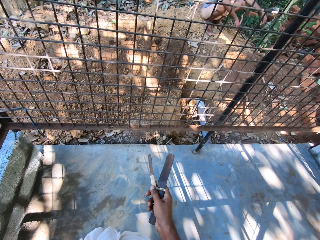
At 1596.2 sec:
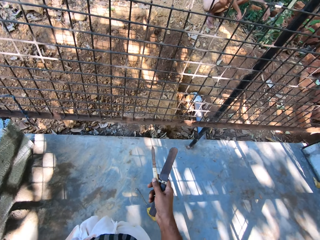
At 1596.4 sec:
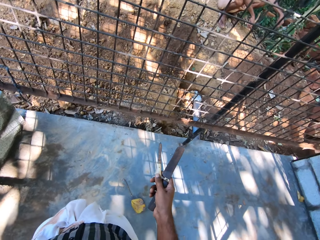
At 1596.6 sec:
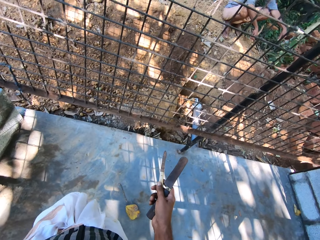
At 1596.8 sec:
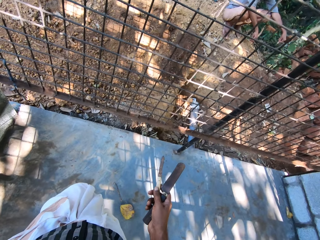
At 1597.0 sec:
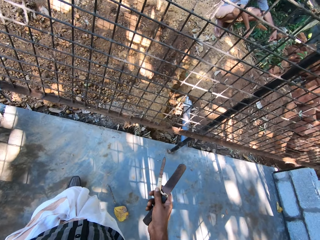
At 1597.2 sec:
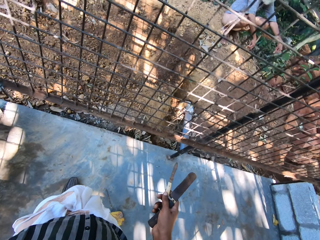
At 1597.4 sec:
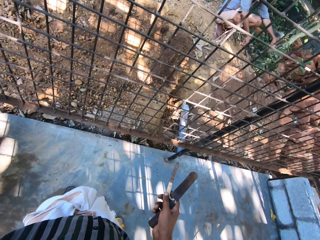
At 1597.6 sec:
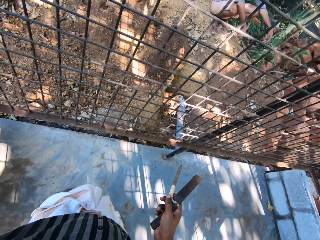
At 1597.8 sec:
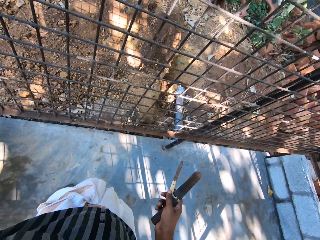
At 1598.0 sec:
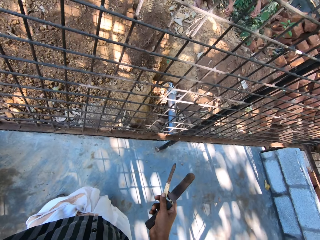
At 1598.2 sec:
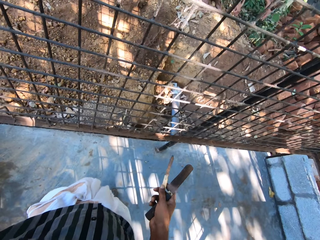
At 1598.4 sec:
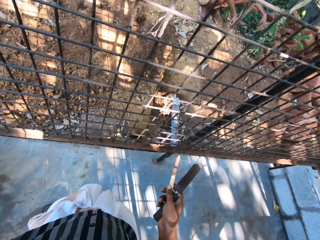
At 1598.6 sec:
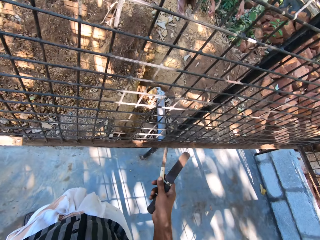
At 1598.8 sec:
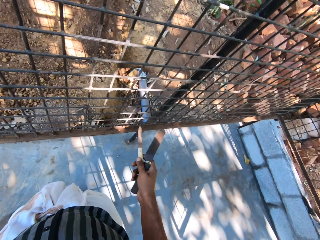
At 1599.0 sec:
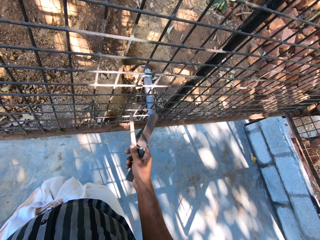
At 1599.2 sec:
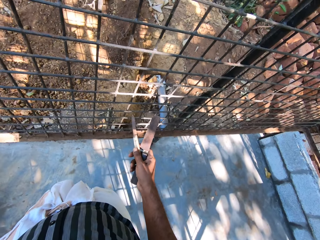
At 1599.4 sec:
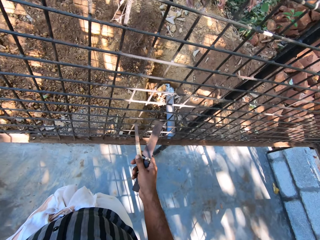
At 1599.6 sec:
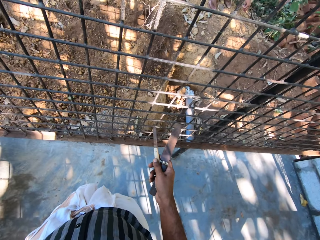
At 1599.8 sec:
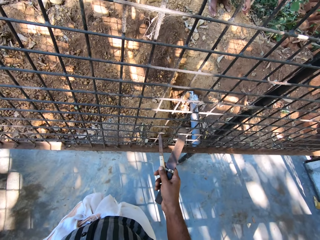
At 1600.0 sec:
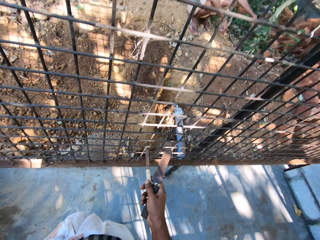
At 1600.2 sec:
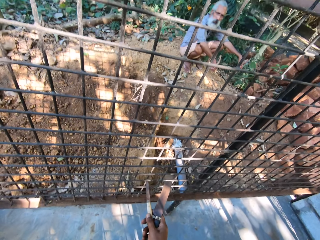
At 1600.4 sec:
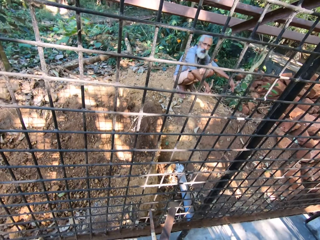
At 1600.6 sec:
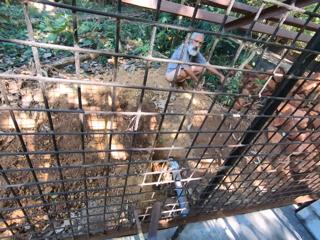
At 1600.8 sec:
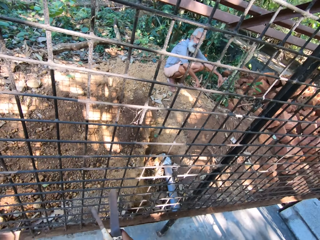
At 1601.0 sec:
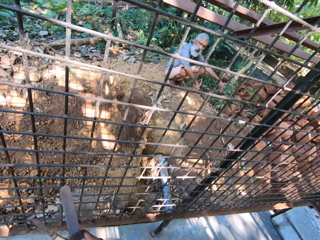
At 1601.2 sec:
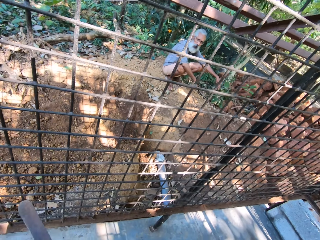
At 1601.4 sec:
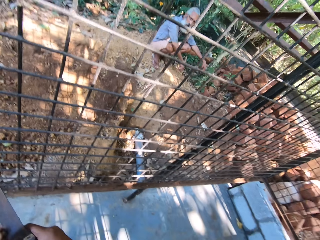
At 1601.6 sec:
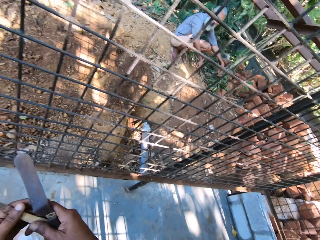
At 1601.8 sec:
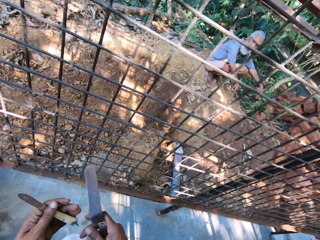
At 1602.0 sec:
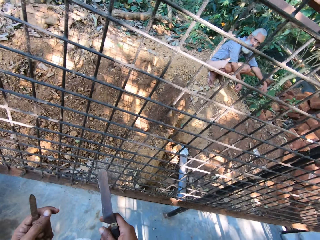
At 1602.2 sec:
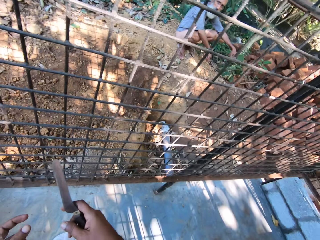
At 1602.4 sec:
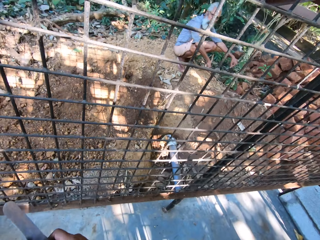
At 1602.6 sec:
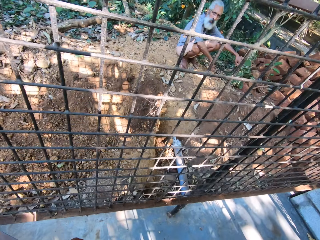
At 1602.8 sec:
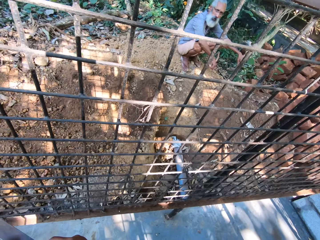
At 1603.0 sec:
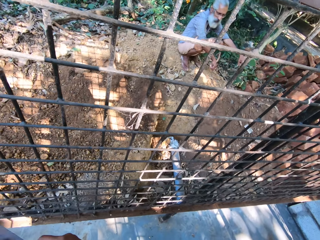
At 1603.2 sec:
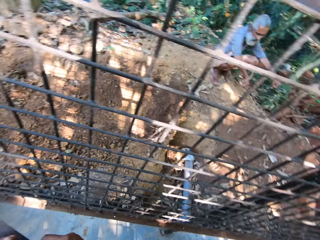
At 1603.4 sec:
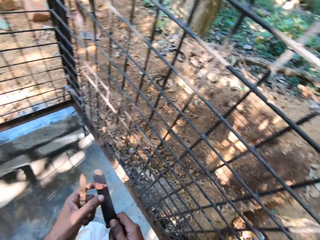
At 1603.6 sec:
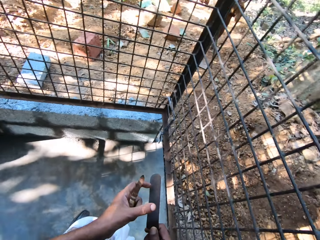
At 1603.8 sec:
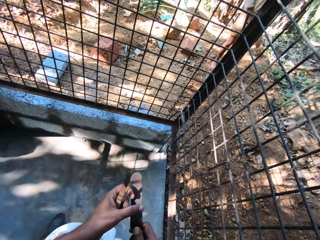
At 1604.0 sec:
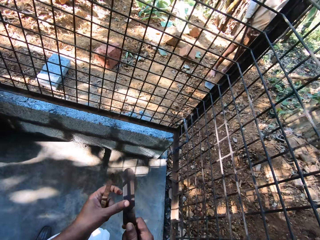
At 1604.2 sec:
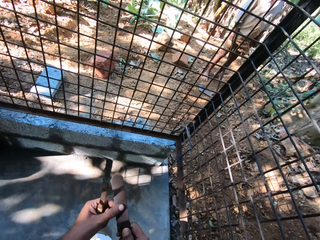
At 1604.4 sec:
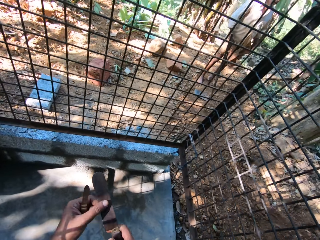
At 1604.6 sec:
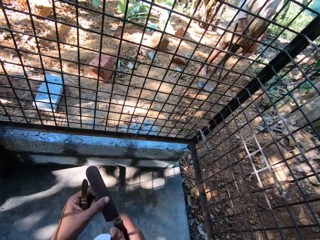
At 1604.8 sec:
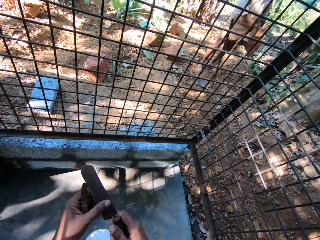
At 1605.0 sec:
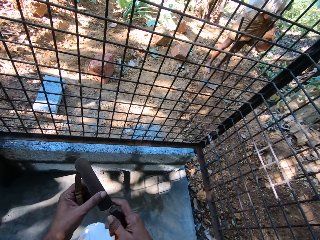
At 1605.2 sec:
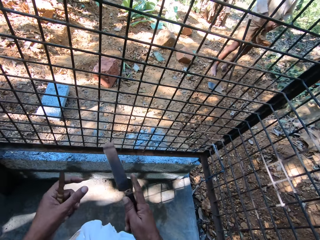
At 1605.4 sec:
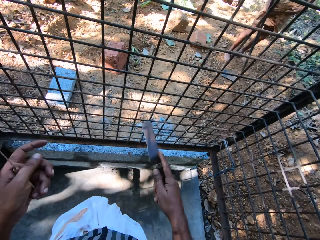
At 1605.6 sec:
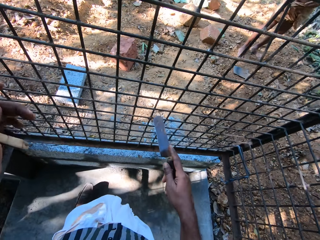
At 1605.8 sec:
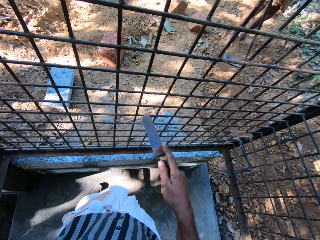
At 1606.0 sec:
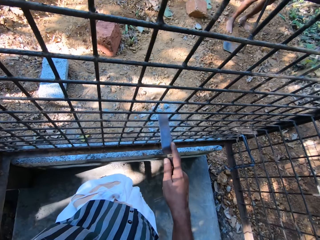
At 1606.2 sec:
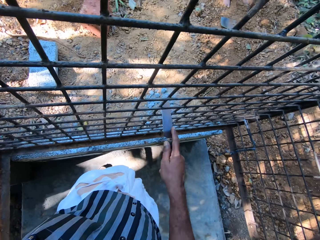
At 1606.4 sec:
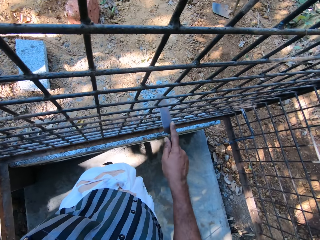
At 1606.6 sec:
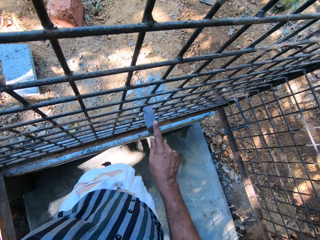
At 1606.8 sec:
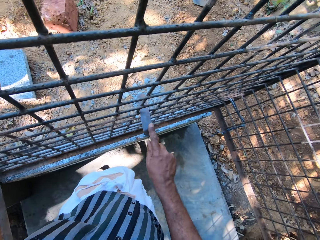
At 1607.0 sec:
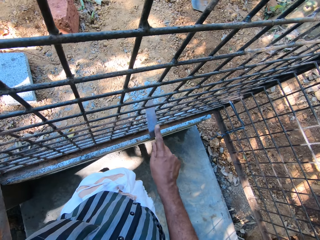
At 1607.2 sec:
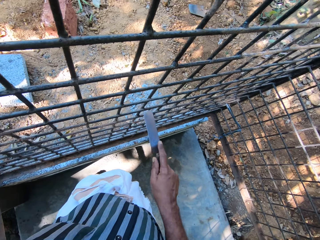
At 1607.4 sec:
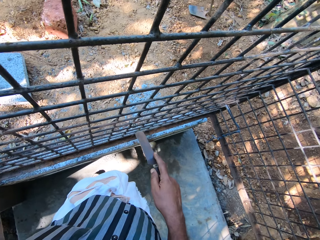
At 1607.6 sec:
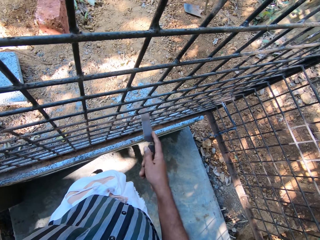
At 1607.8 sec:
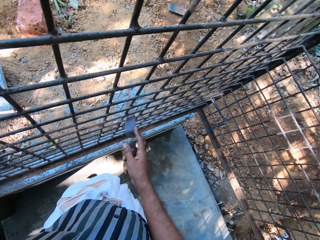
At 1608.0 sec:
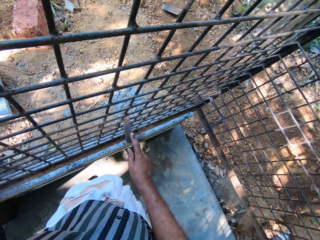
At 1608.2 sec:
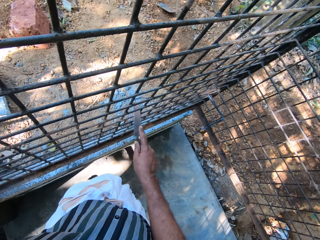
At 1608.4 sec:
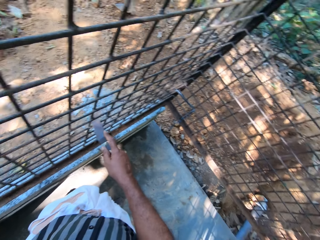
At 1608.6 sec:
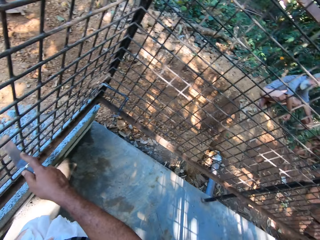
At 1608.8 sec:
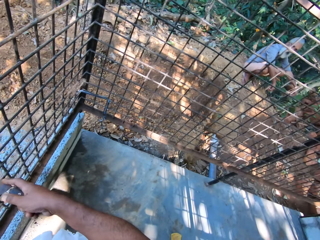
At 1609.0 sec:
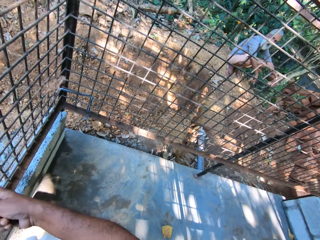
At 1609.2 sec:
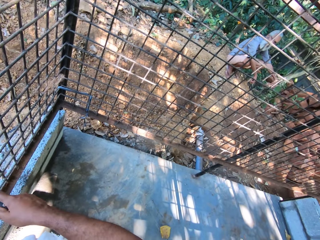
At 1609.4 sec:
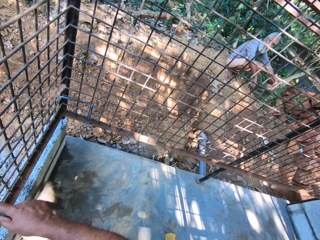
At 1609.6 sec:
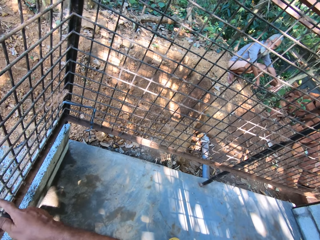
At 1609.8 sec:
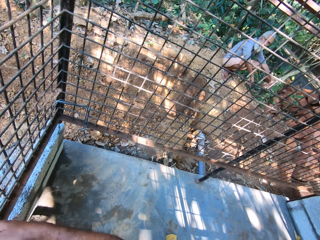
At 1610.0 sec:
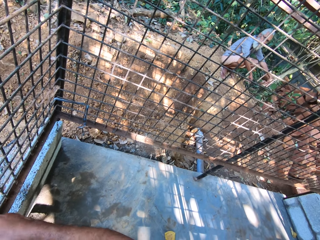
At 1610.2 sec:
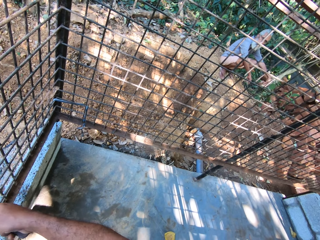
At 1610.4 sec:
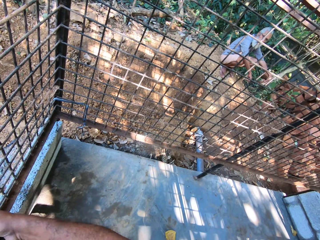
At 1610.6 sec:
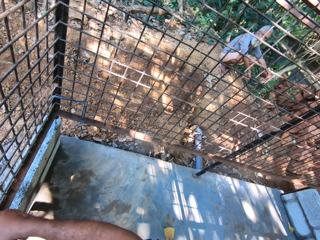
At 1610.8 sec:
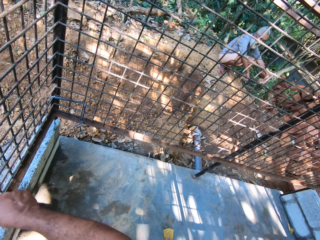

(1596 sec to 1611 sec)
The camera wearer scrubs the wire mesh with a knife.

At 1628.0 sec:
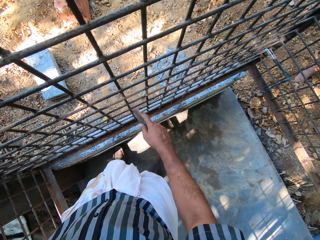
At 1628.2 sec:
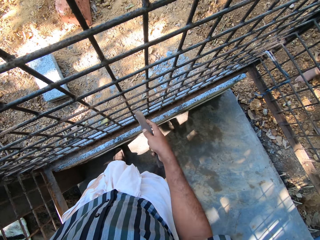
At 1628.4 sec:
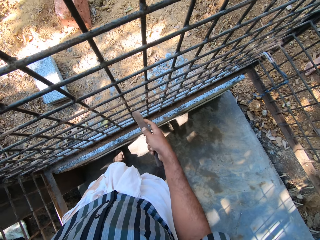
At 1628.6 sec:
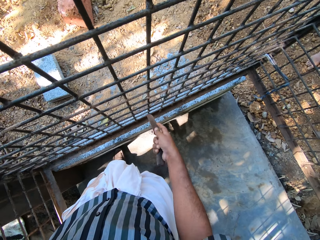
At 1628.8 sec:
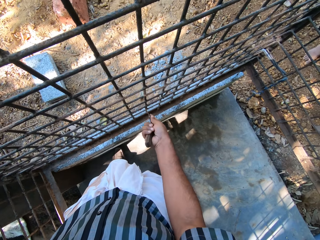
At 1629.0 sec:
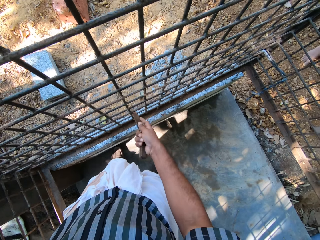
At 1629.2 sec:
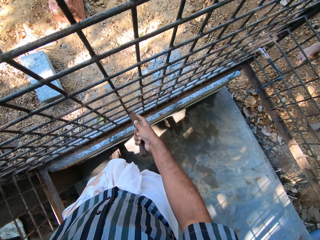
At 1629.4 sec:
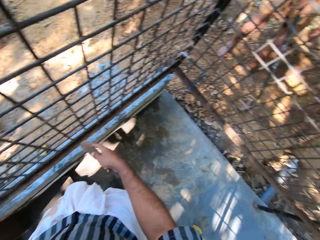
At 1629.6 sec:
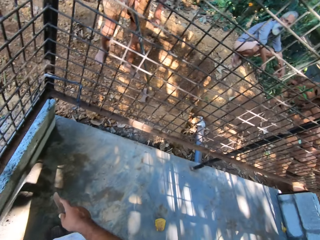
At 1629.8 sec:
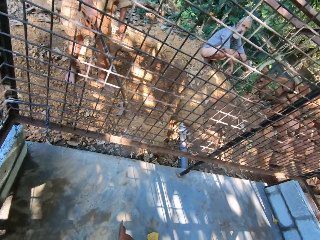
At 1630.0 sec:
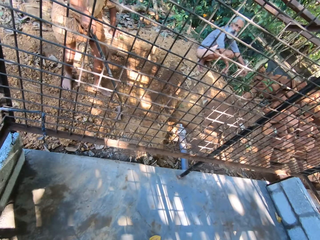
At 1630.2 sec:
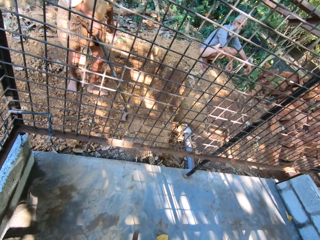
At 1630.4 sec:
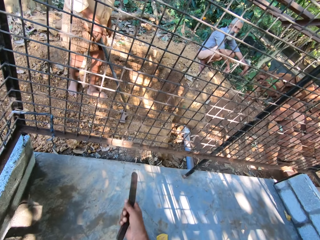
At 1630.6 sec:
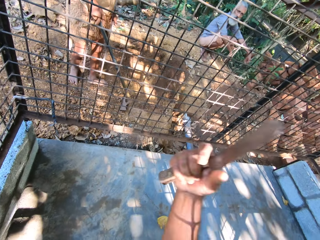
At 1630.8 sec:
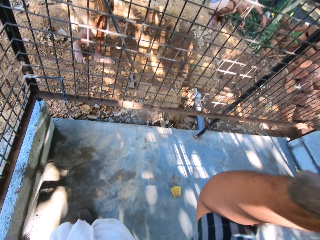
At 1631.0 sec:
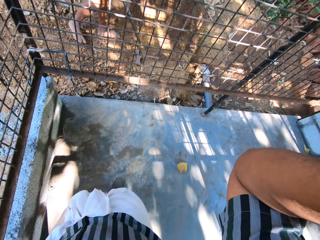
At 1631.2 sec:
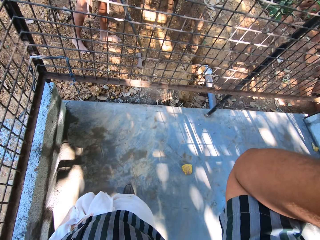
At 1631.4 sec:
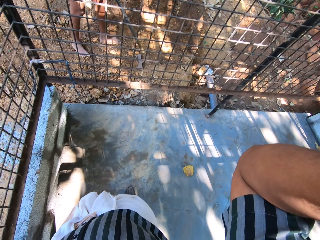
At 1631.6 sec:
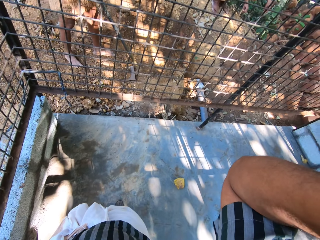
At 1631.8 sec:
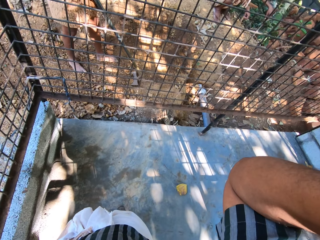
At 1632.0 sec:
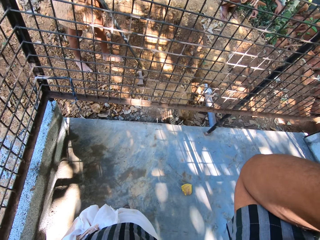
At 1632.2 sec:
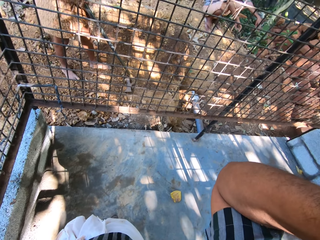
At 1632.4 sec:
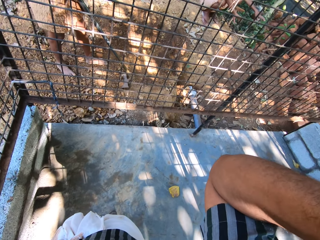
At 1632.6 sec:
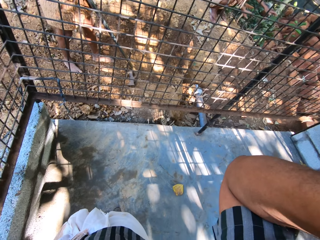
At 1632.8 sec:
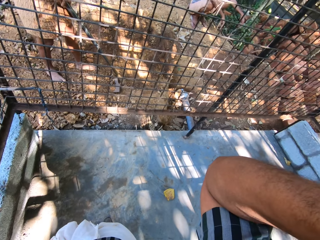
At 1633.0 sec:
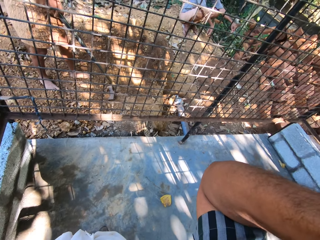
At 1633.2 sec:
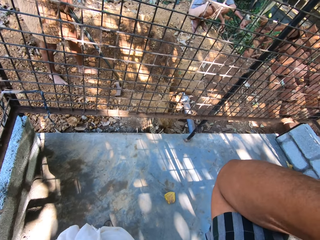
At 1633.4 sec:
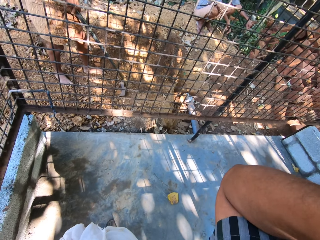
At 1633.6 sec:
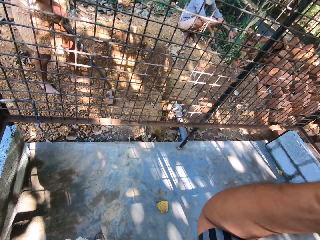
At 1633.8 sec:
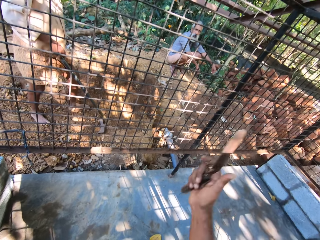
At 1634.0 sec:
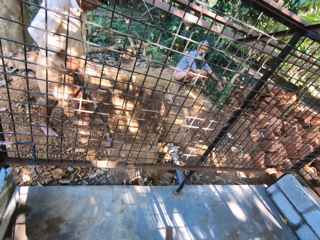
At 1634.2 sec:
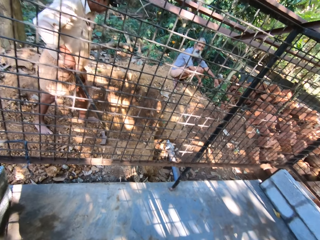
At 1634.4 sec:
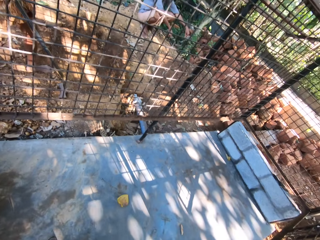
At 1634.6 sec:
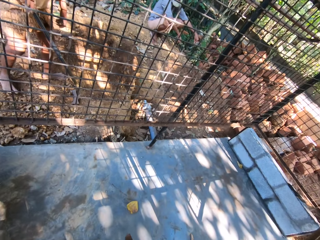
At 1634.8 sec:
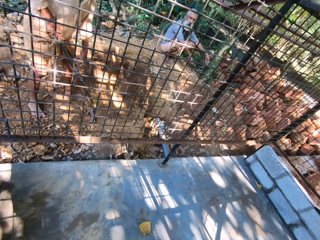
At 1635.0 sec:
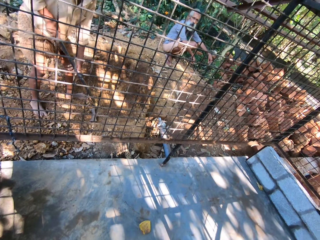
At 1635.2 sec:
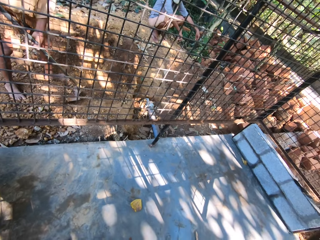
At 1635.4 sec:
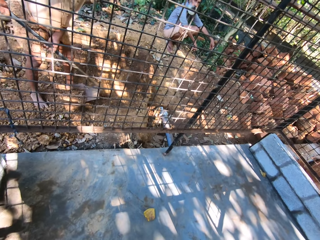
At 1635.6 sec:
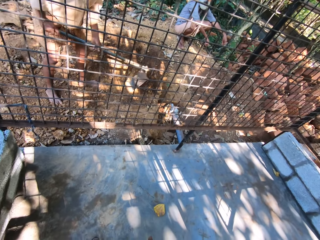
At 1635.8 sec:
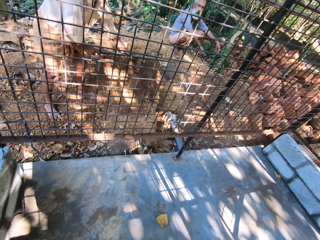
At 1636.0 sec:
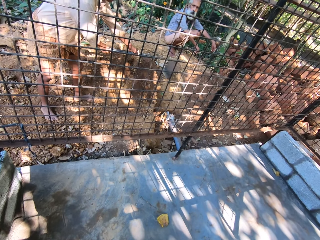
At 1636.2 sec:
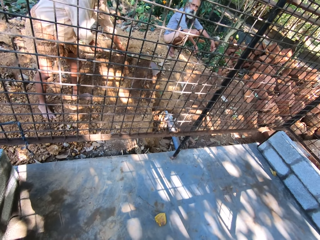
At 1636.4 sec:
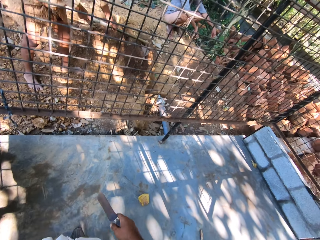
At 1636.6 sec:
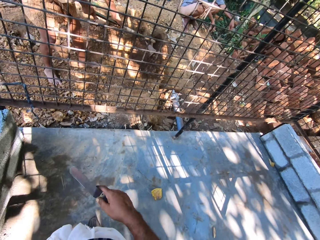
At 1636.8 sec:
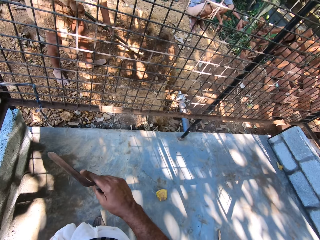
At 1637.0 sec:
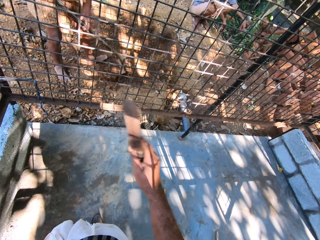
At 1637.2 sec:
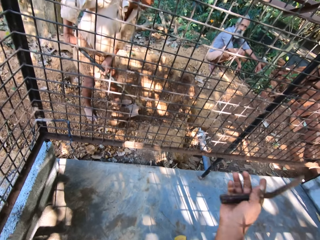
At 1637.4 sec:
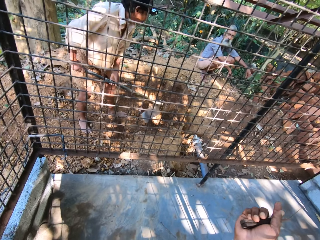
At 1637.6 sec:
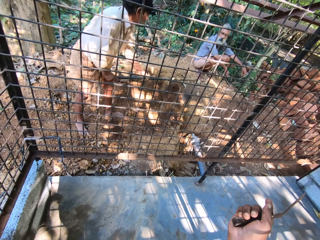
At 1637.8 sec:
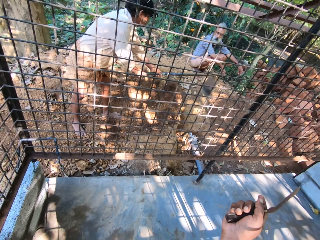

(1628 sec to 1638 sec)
The camera wearer stops to scrub. He scratches his head with his right hand. A man clears some debris on the ground with a hoe in his right hand.
